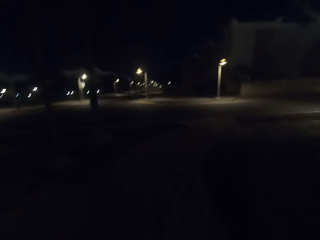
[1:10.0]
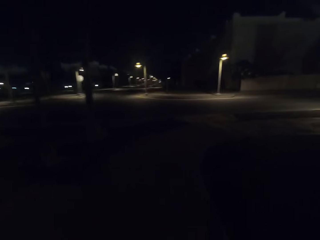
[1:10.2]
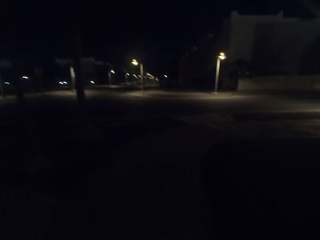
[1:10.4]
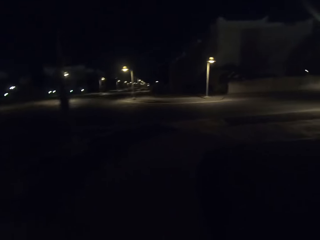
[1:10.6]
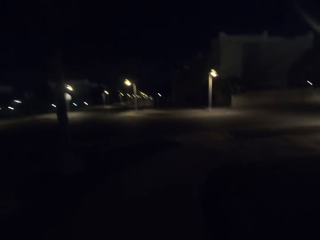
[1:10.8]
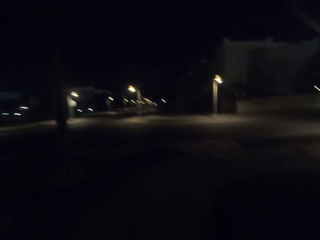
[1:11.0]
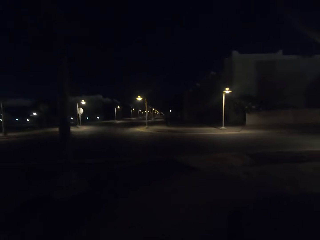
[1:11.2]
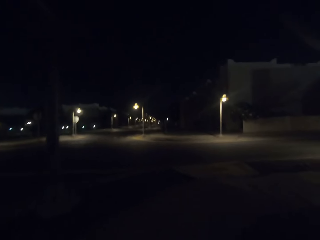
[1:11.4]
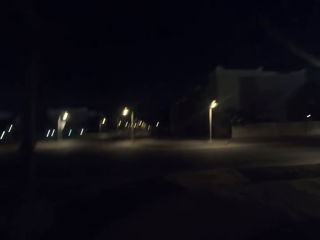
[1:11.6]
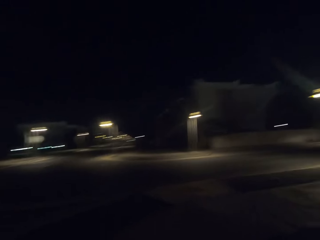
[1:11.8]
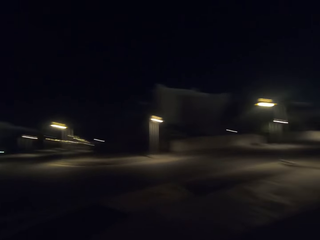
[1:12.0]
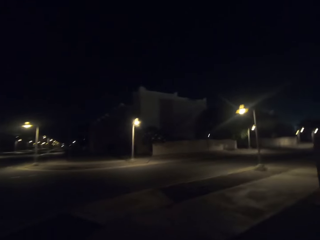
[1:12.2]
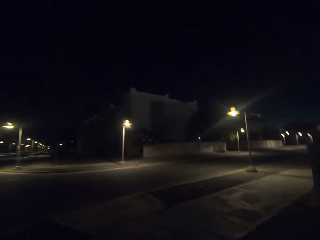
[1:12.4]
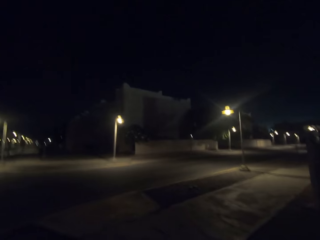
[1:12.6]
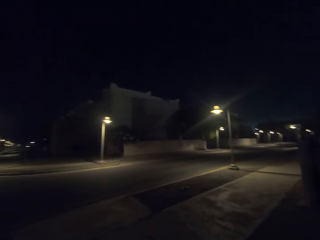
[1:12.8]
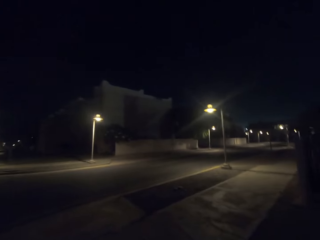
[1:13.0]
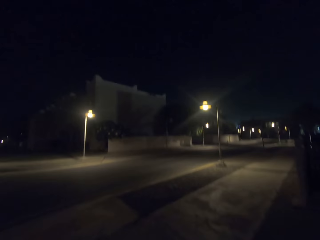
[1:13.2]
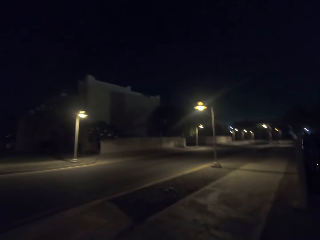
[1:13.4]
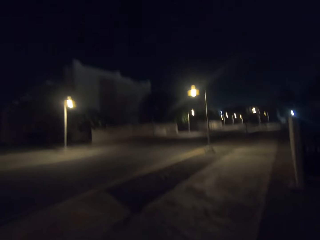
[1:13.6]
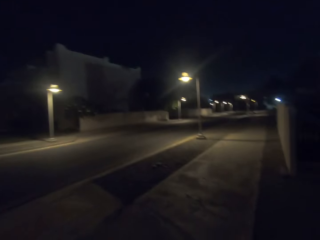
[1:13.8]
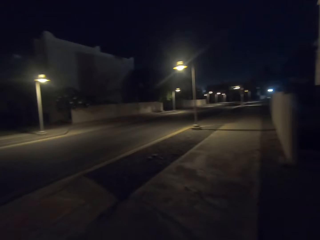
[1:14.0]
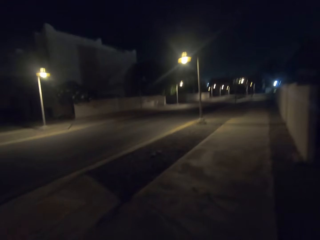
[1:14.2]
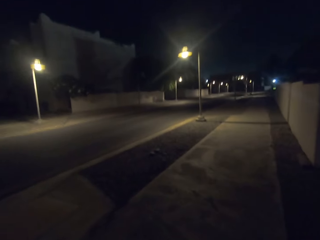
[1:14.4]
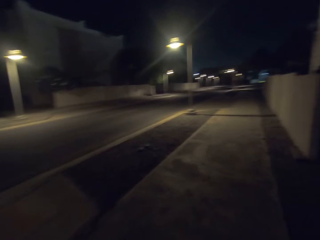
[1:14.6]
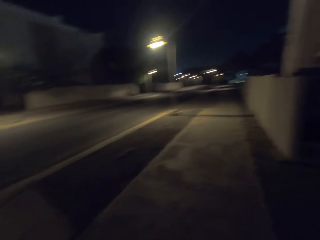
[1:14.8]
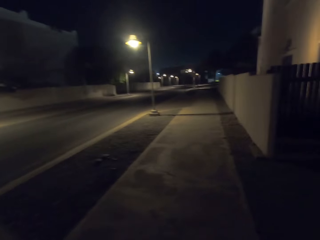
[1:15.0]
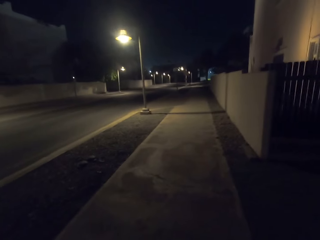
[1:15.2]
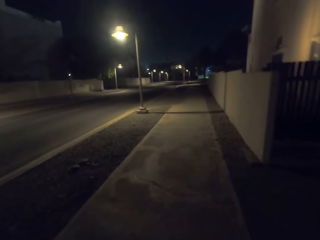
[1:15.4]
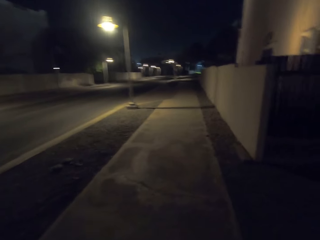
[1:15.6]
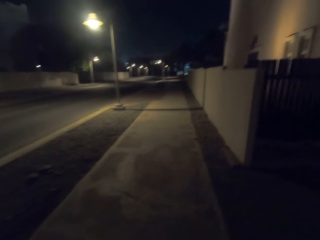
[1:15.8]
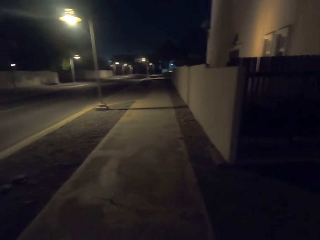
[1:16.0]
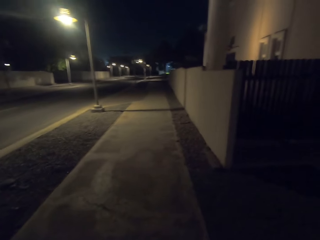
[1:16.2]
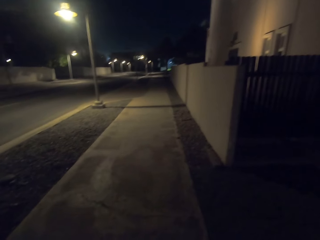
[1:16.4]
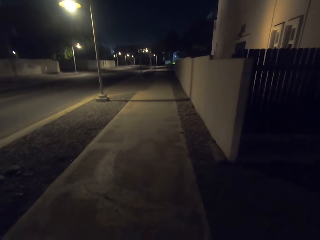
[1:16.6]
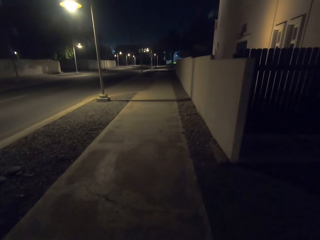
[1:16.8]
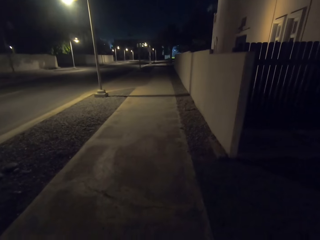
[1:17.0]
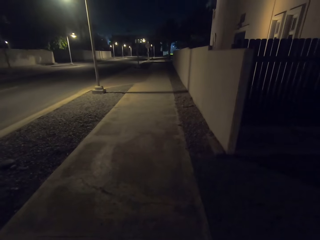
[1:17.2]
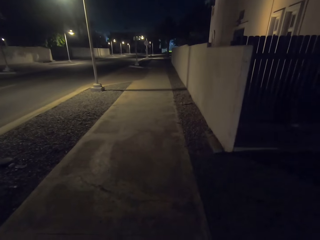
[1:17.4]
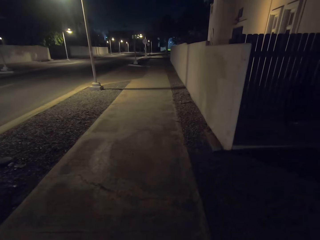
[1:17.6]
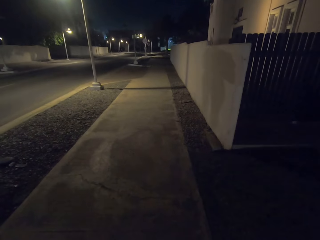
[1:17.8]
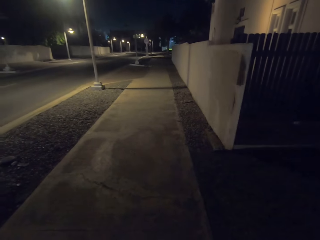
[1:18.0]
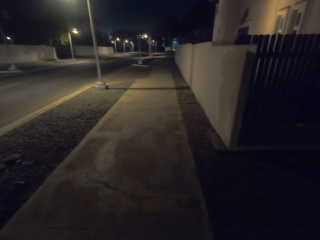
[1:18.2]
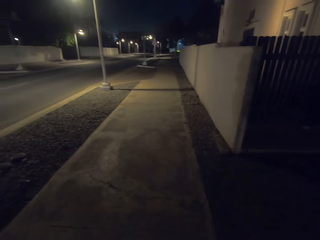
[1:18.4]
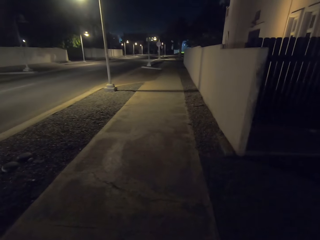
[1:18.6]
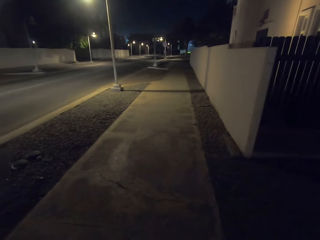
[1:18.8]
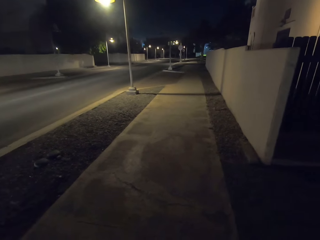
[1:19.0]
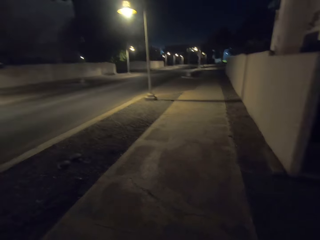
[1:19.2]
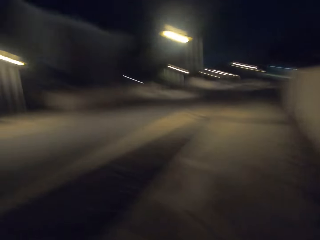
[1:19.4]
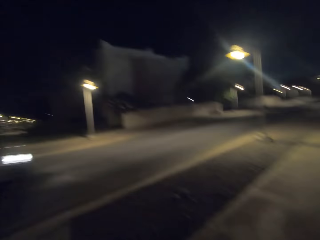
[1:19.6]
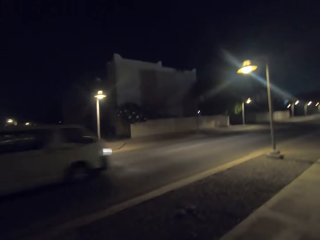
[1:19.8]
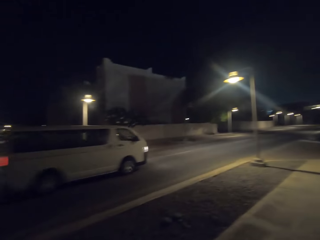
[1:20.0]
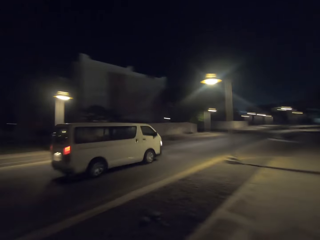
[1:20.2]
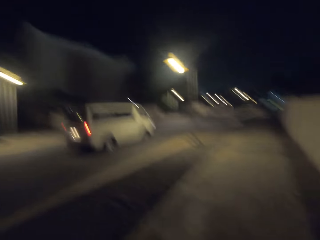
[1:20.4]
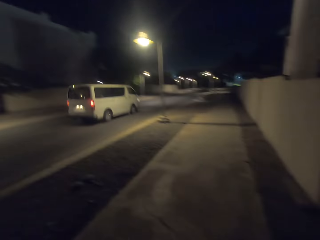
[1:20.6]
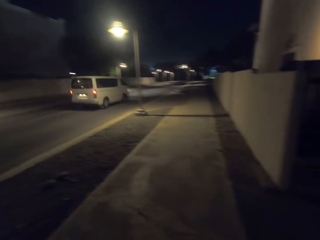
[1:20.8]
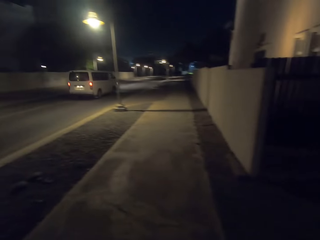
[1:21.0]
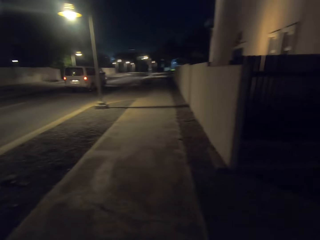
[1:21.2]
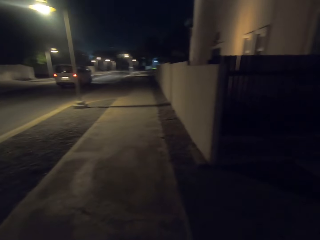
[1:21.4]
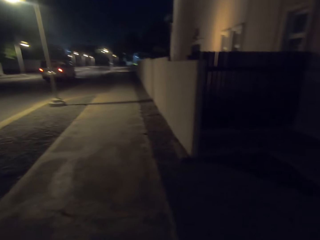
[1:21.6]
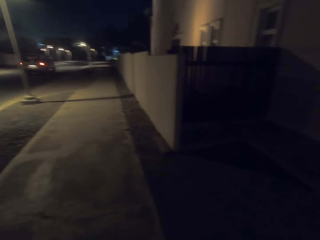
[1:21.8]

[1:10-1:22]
The camera wearer walks around the streets.

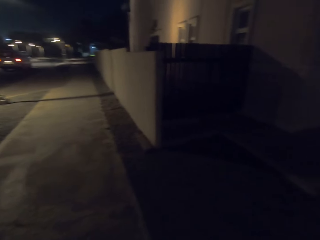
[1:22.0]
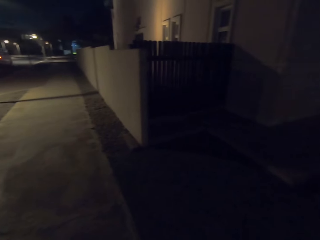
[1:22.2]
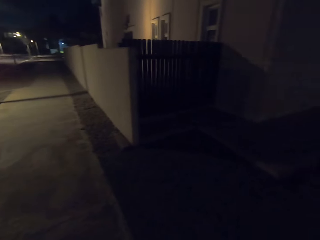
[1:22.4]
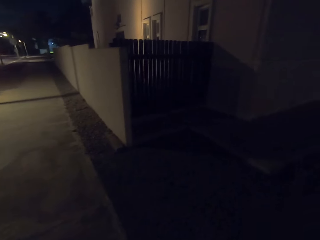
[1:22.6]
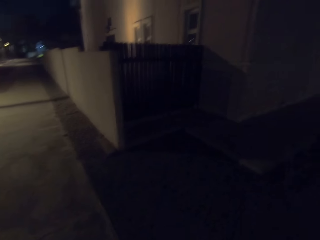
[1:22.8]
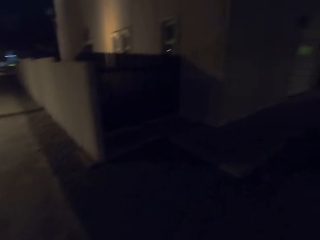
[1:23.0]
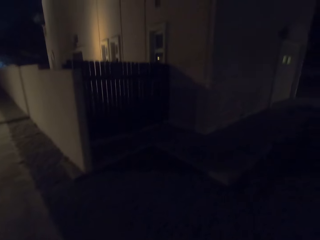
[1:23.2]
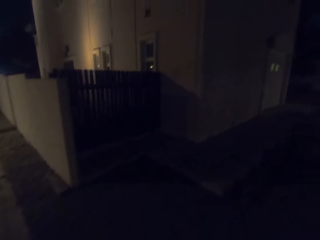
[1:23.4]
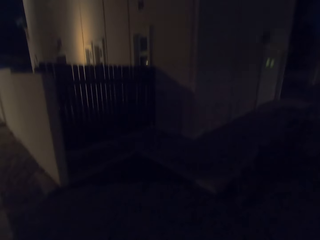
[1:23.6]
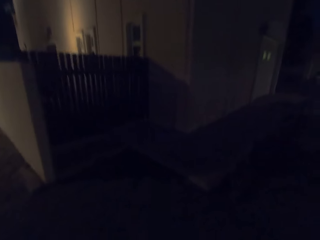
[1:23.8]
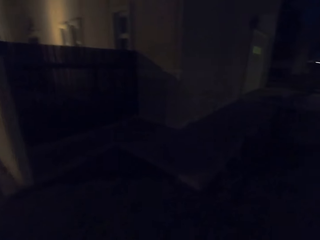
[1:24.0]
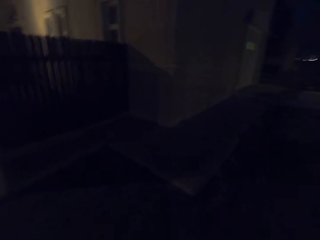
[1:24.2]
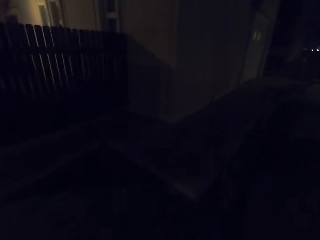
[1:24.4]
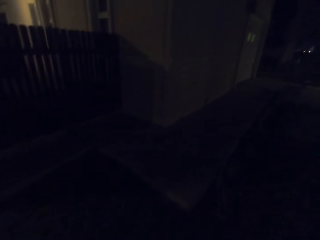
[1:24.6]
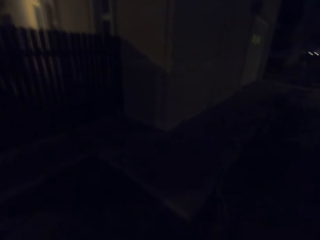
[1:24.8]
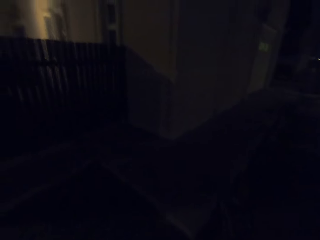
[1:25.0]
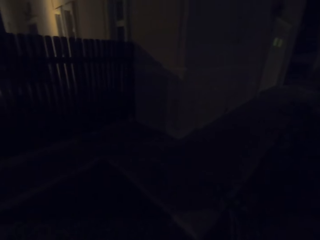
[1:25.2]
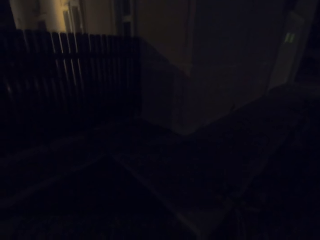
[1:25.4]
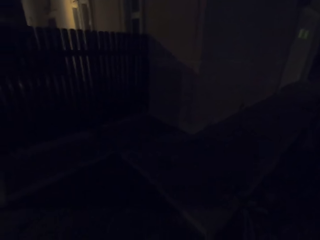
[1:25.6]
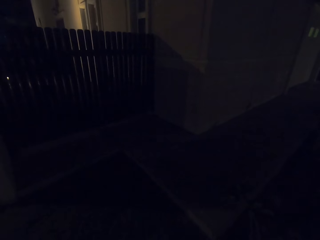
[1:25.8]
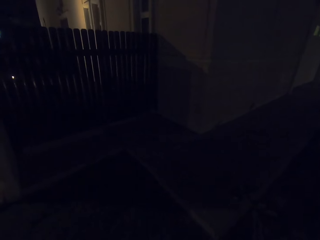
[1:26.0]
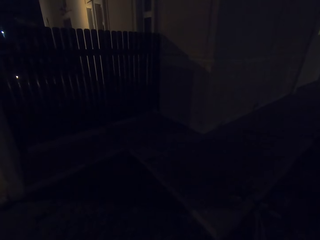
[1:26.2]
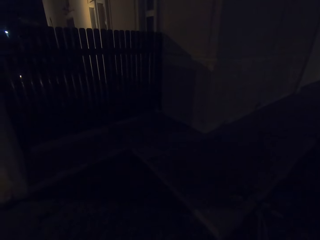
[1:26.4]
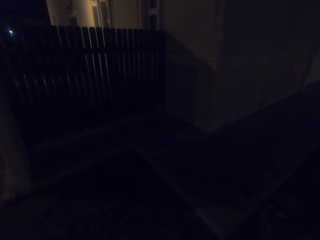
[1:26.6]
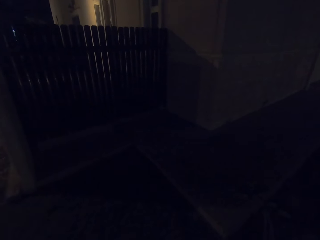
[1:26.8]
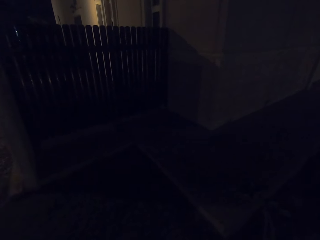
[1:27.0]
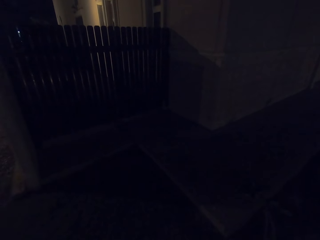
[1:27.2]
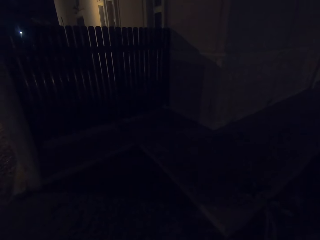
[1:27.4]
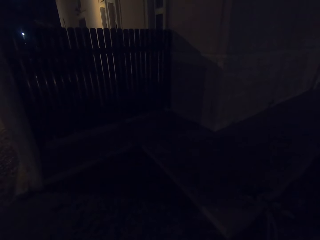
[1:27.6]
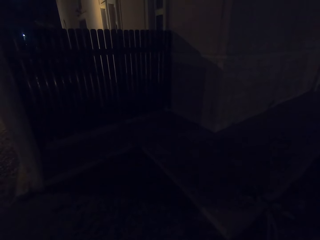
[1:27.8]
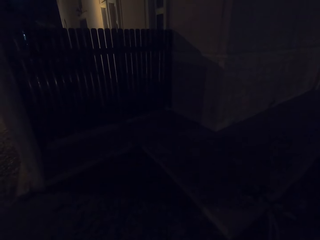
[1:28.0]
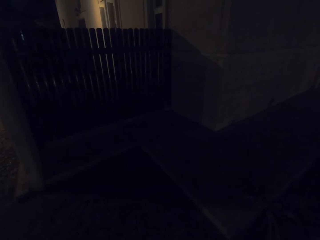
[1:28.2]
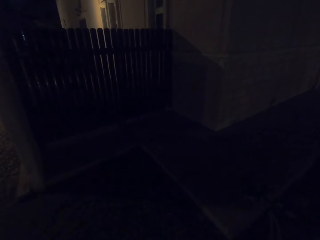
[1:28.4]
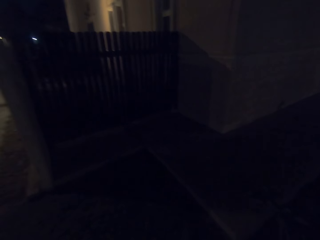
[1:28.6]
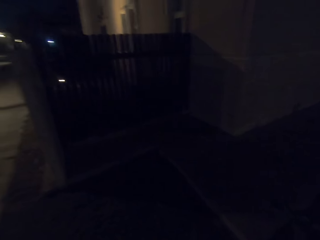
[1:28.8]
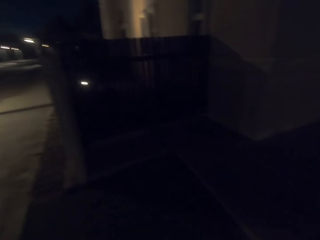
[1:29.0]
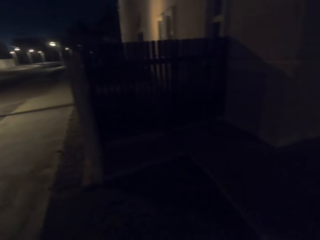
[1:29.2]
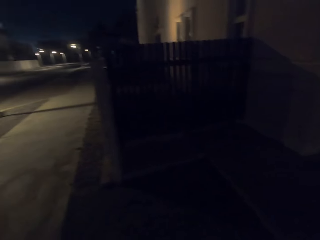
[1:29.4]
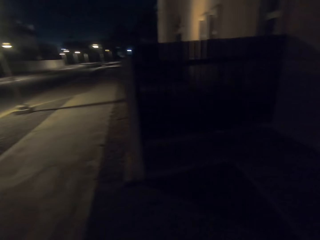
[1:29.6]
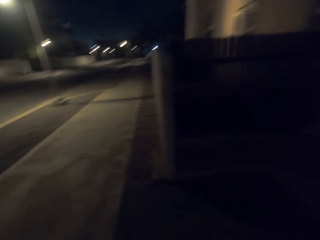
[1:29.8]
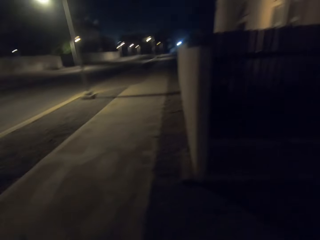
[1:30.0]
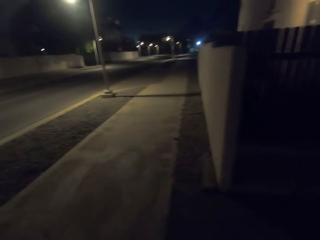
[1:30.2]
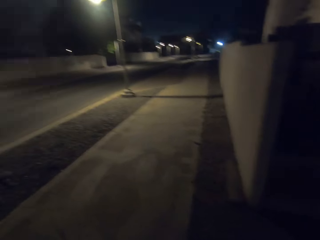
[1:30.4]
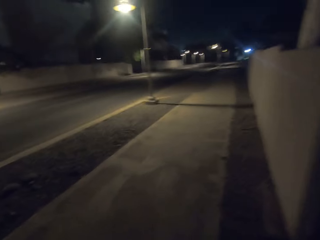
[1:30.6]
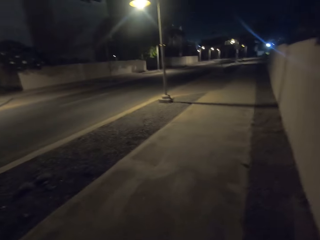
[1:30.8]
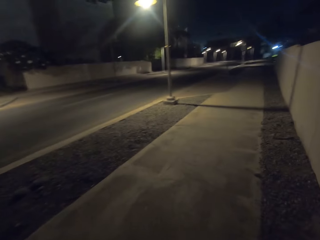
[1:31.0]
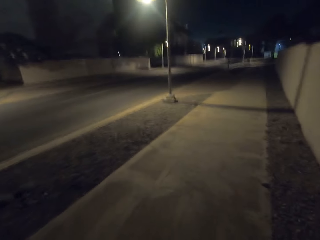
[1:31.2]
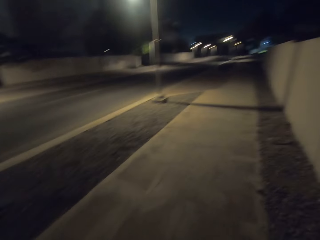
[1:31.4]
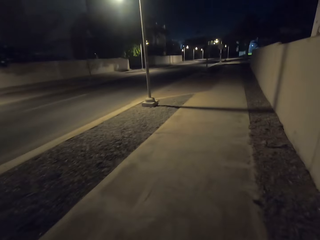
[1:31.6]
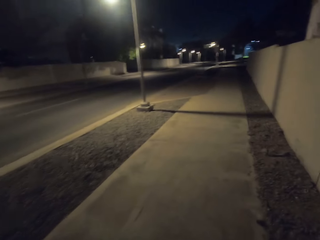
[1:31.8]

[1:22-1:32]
The camera wearer looks at the gate. They walk on the footpath.
